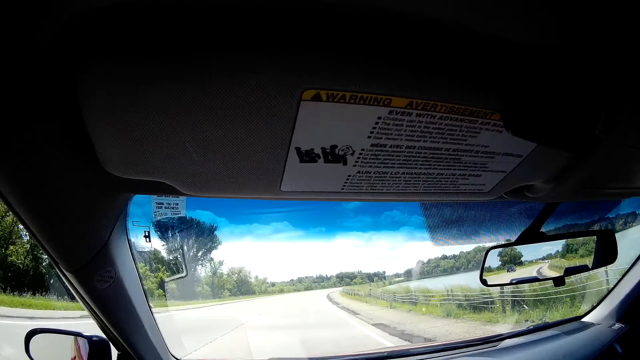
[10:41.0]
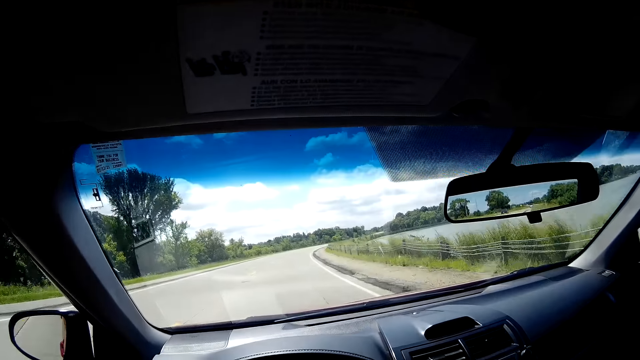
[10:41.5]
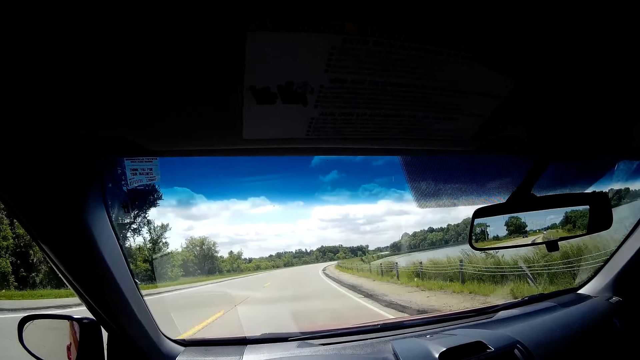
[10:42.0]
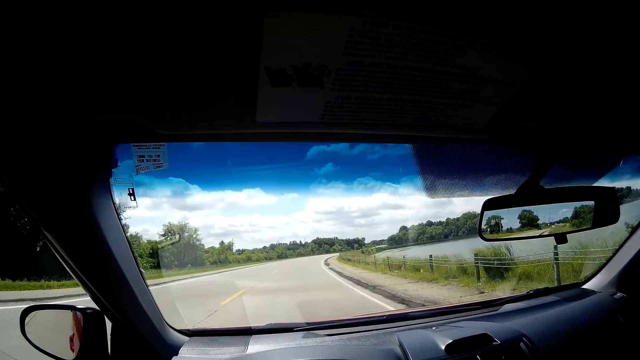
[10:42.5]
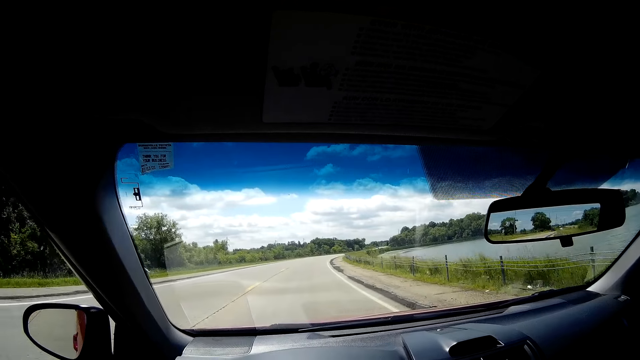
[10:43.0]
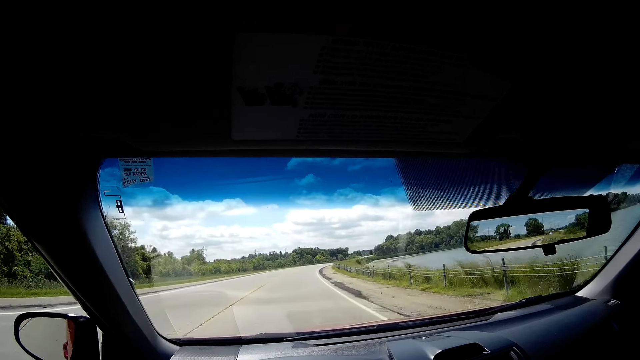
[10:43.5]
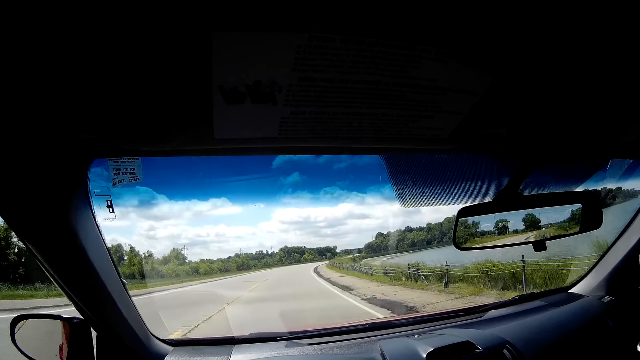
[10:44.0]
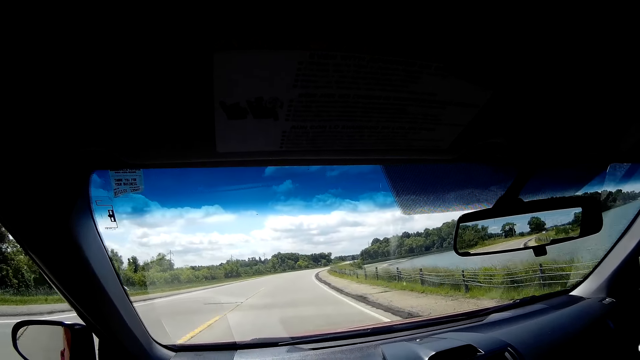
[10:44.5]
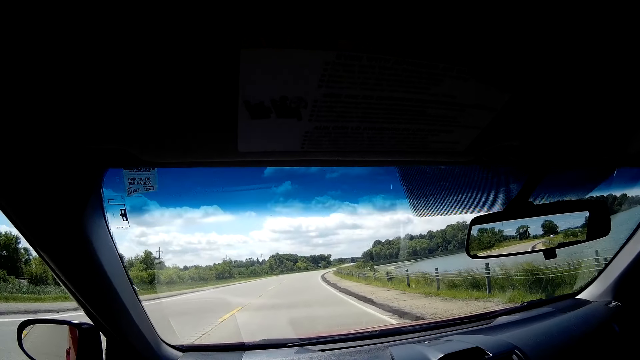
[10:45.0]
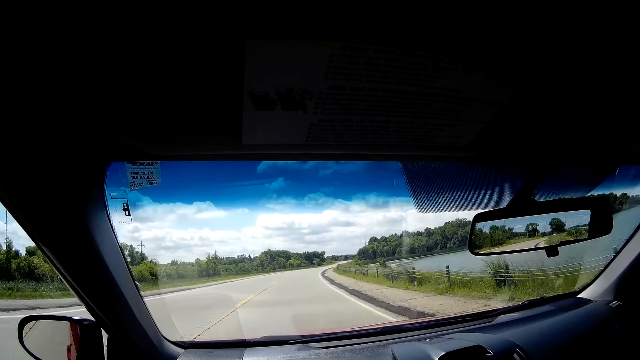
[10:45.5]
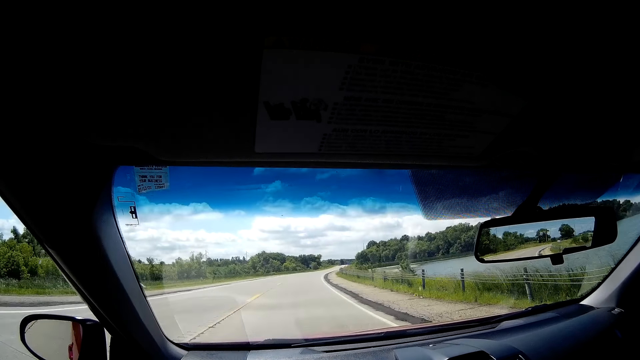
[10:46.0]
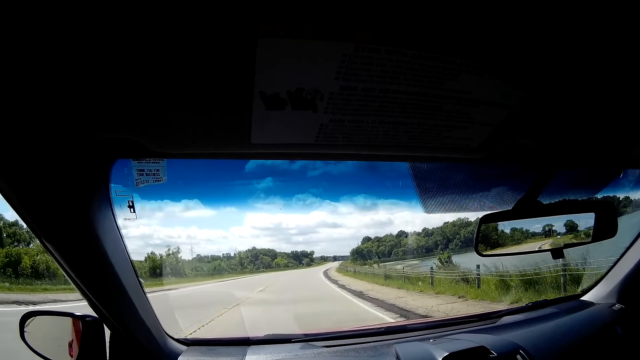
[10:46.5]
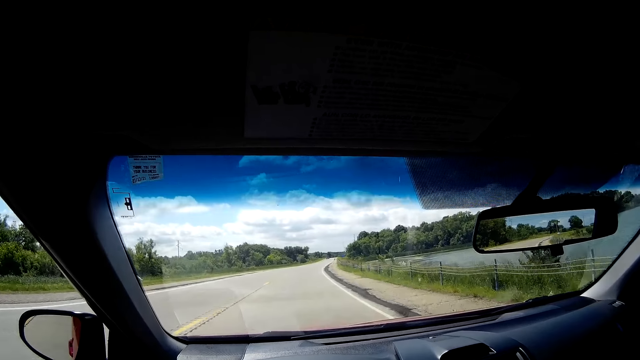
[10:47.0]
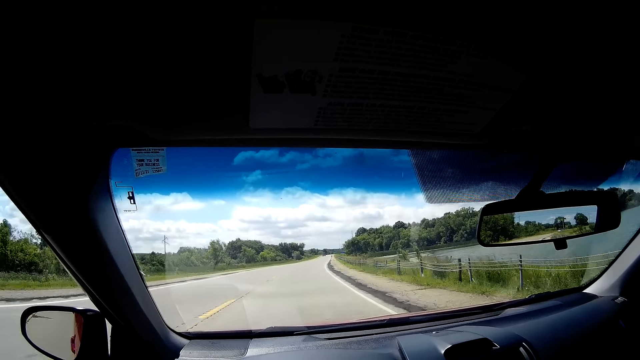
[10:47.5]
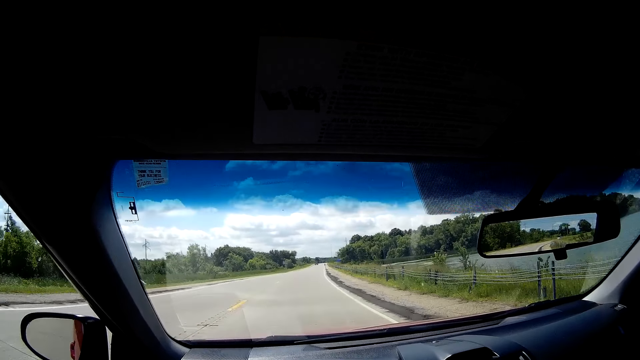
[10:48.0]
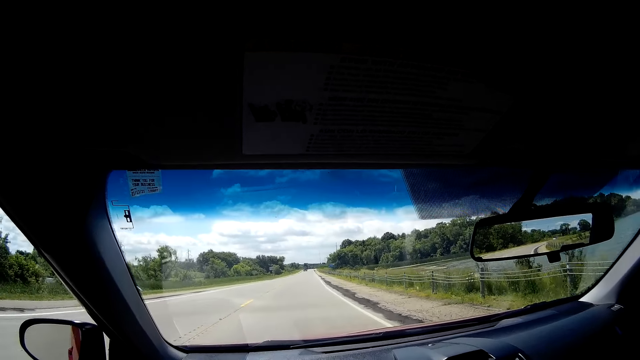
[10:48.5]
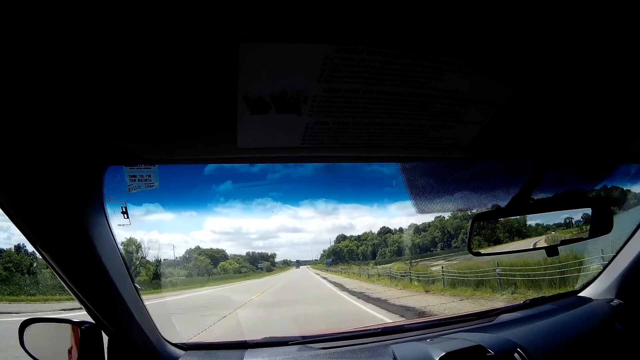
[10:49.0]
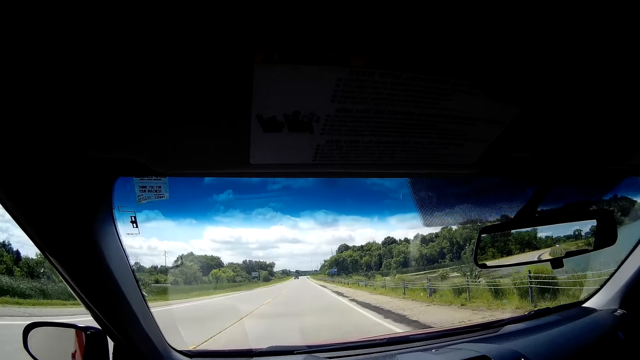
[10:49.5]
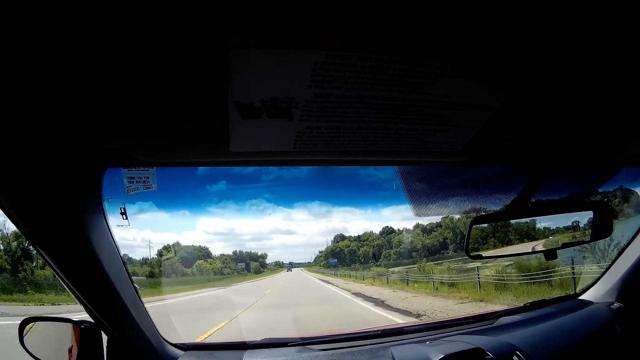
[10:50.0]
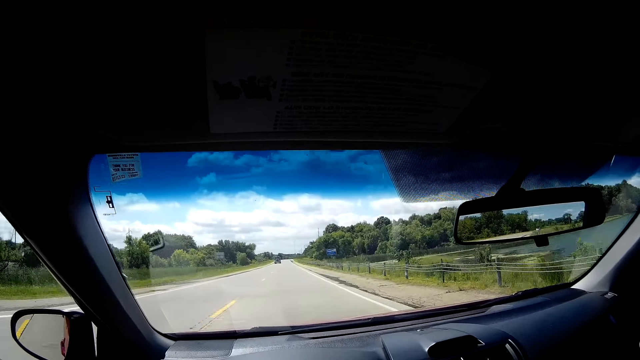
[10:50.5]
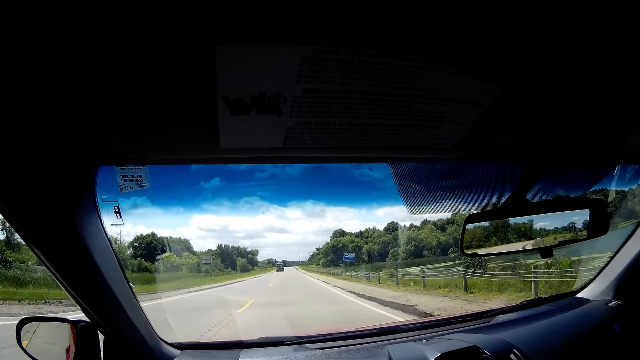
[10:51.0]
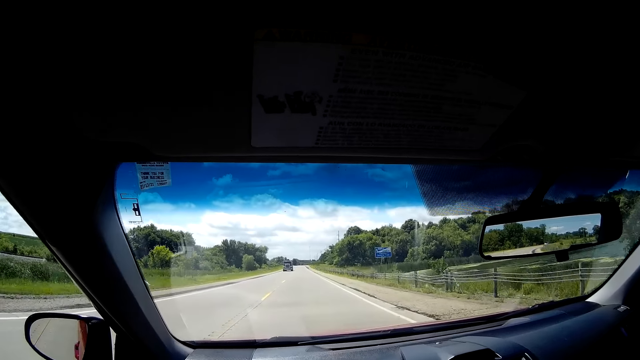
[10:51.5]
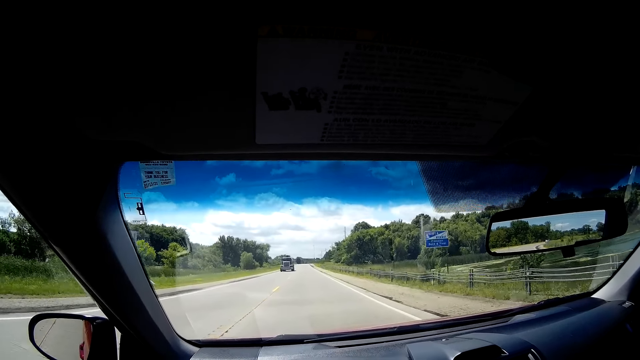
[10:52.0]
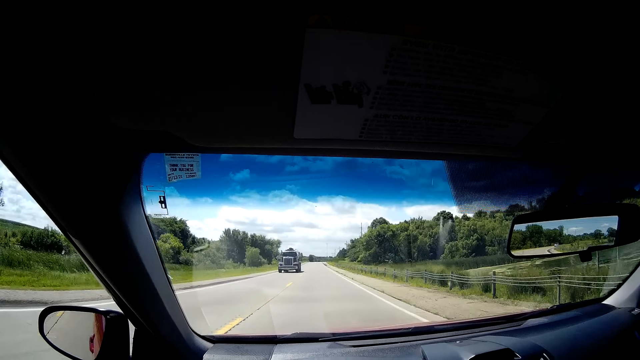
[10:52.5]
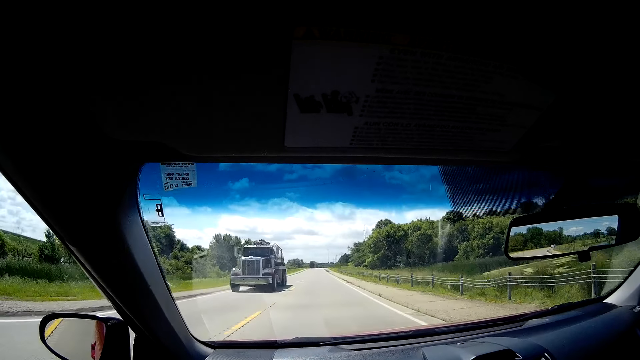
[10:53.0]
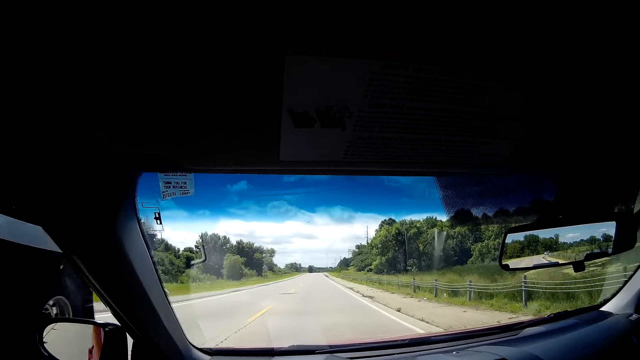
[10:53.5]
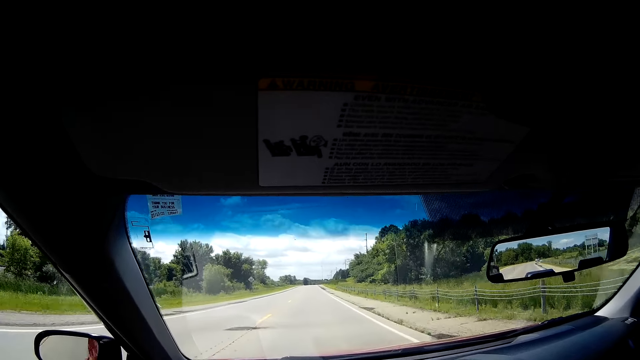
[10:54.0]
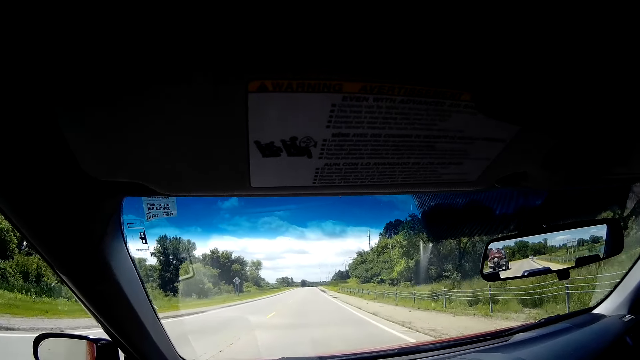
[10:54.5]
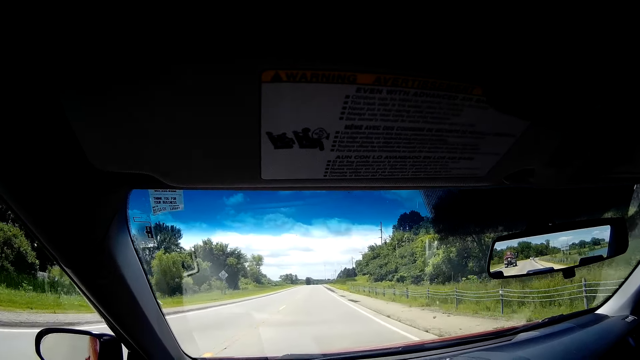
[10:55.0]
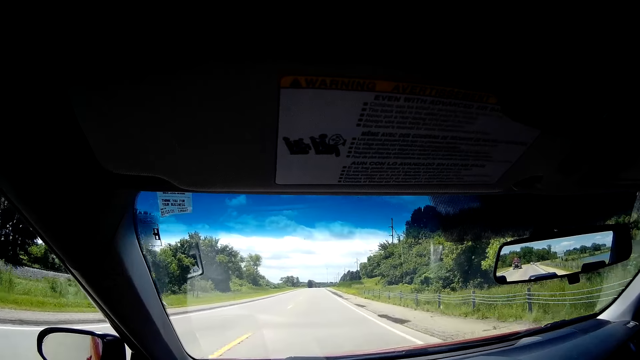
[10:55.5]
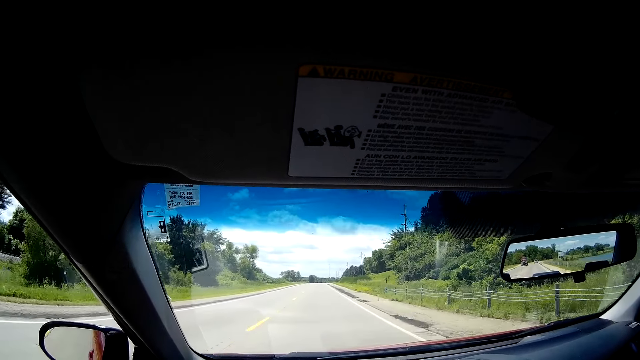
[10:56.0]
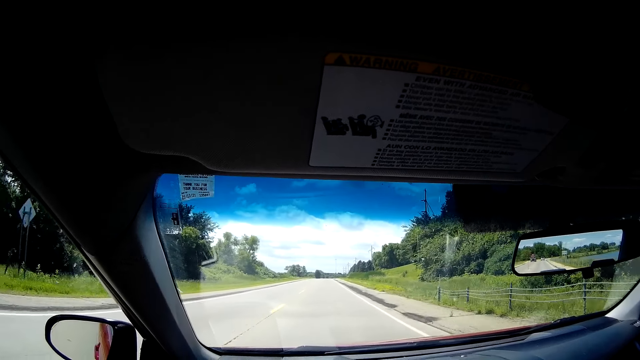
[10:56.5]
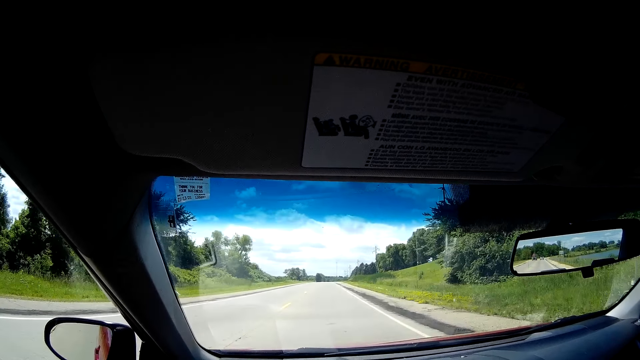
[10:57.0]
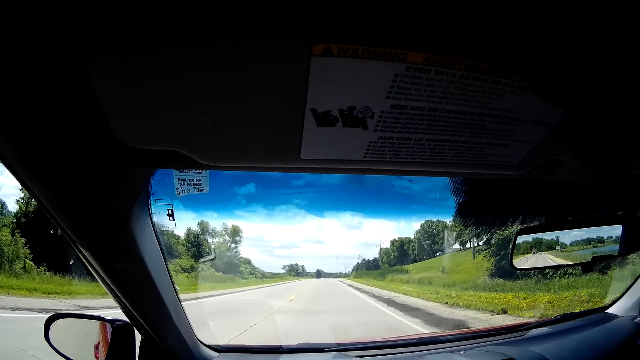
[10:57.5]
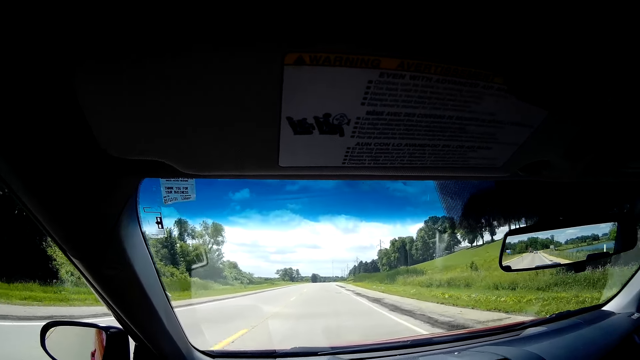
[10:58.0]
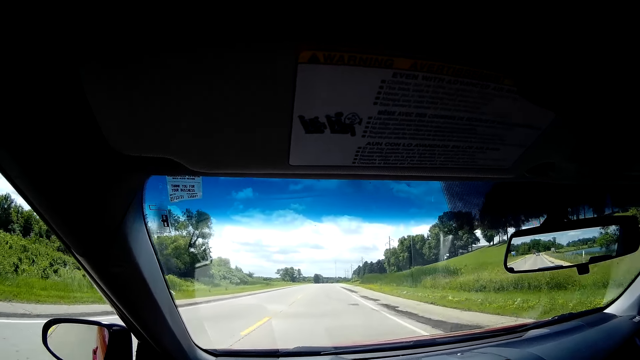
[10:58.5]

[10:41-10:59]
The camera wearer drives by a black truck.

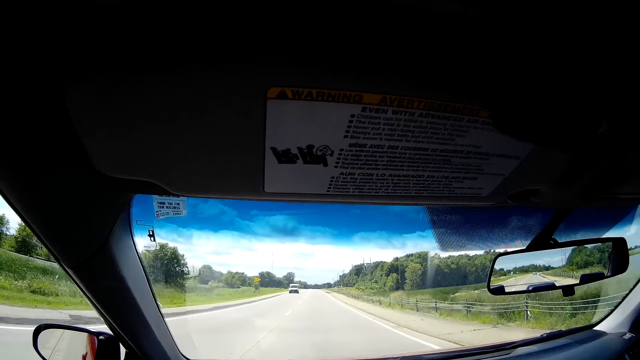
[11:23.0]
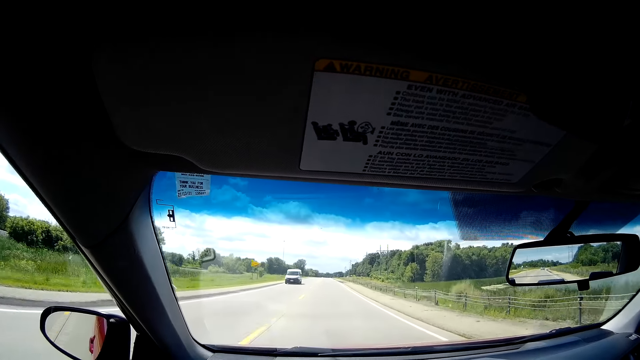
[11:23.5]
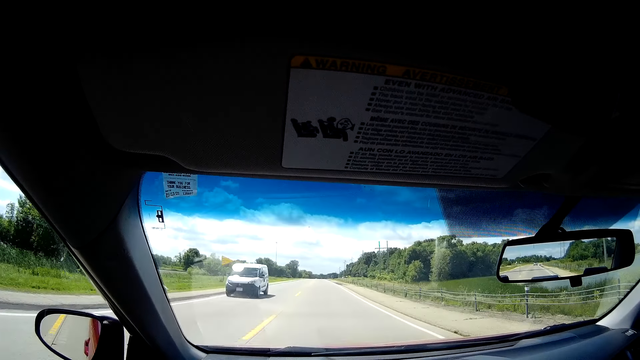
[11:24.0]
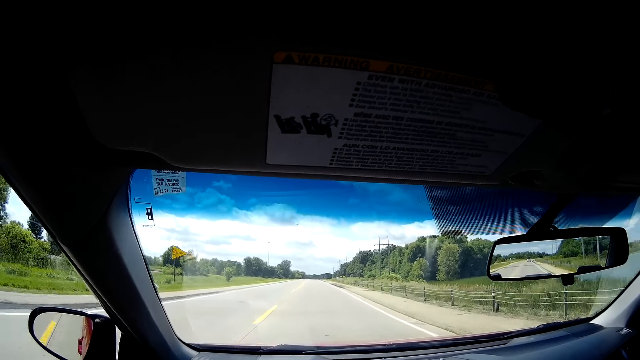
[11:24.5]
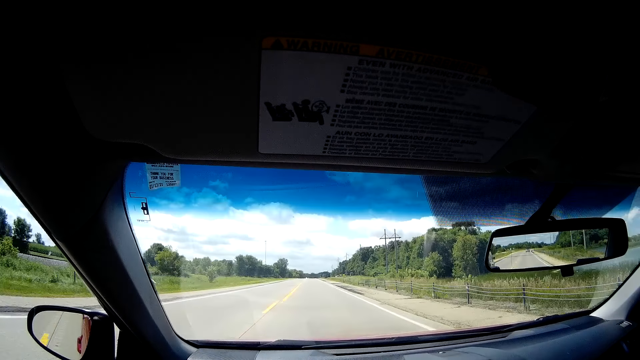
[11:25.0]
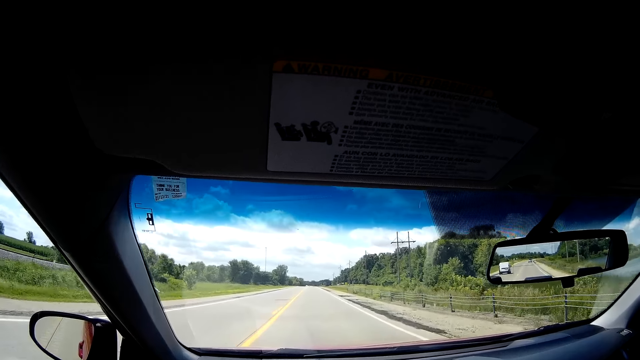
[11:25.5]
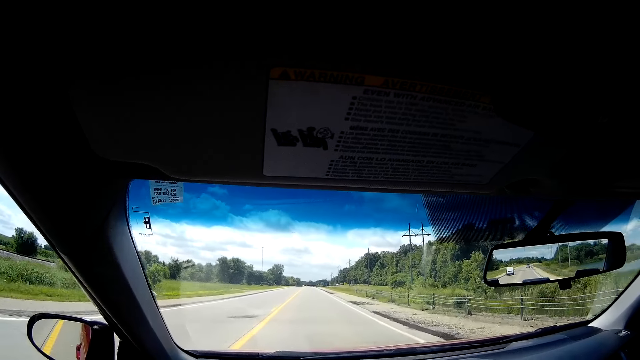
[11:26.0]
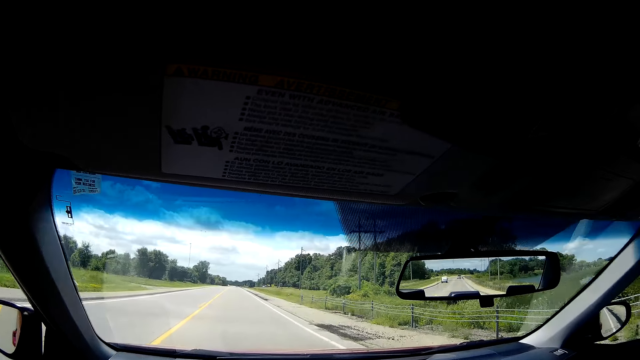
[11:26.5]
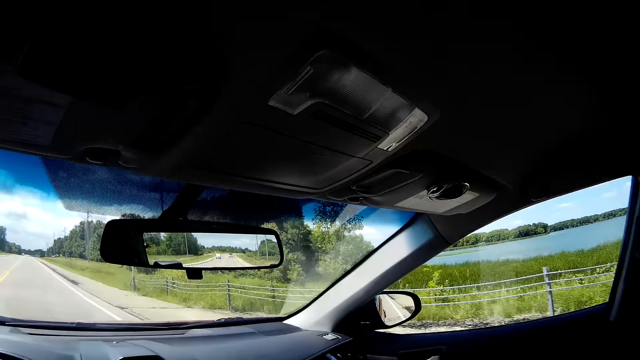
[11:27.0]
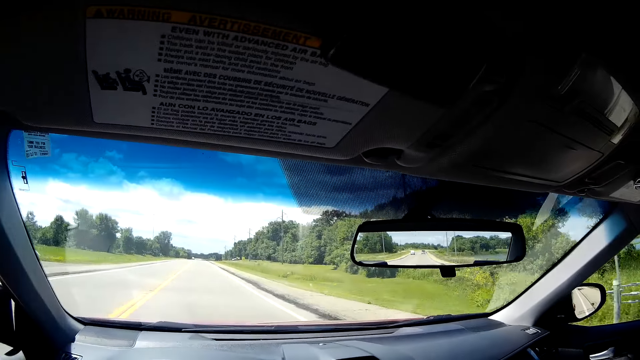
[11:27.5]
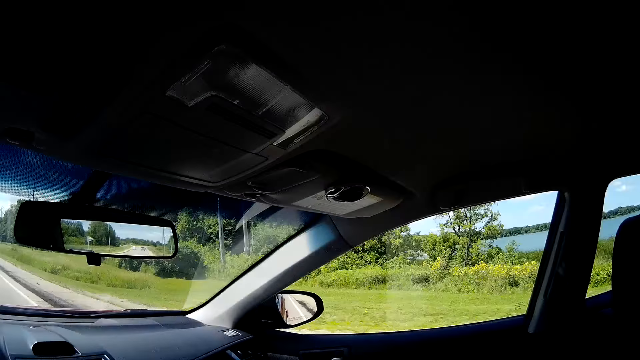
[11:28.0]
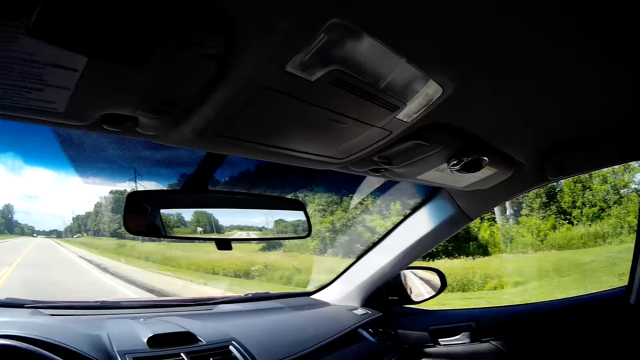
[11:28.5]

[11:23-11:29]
The camera wearer drives by a white car.
